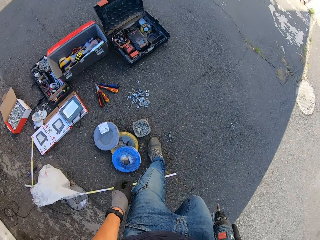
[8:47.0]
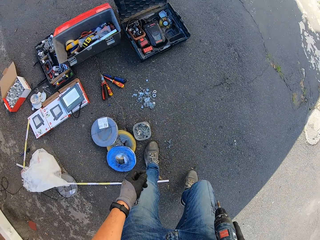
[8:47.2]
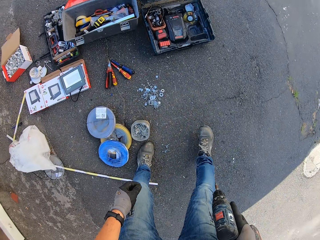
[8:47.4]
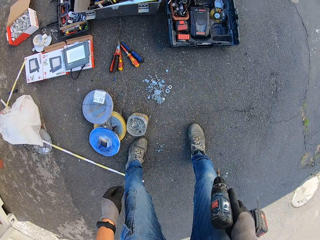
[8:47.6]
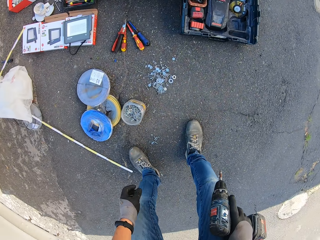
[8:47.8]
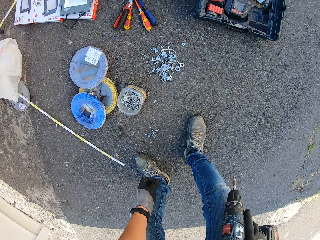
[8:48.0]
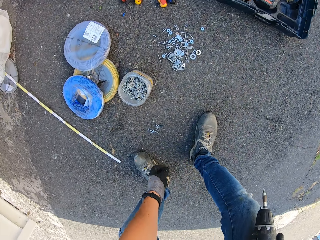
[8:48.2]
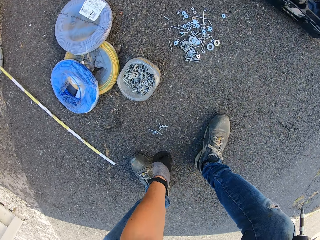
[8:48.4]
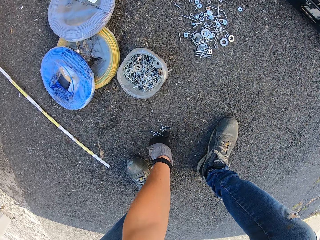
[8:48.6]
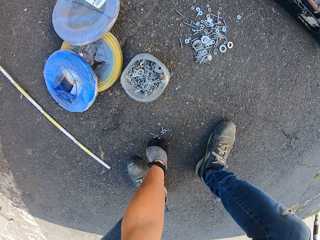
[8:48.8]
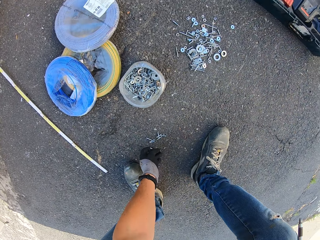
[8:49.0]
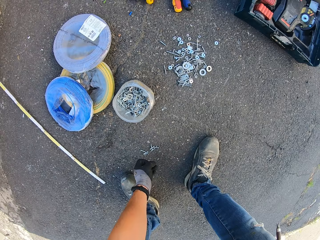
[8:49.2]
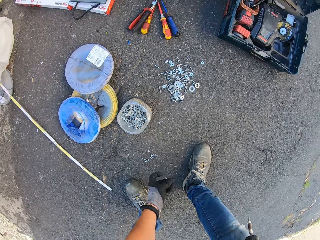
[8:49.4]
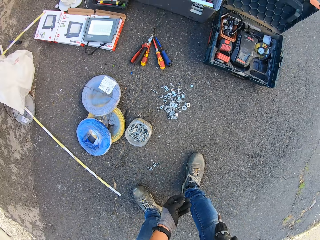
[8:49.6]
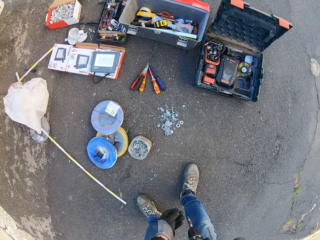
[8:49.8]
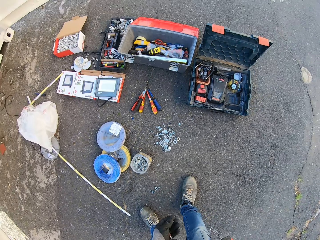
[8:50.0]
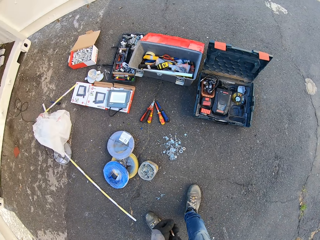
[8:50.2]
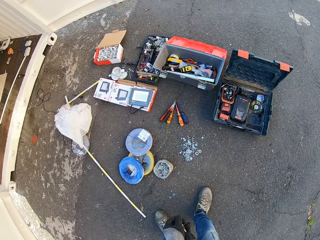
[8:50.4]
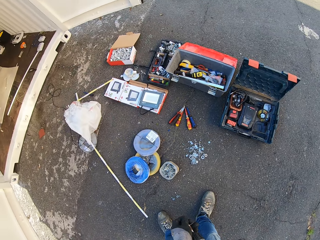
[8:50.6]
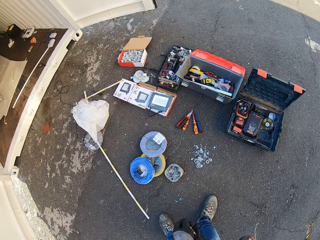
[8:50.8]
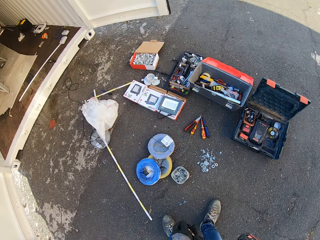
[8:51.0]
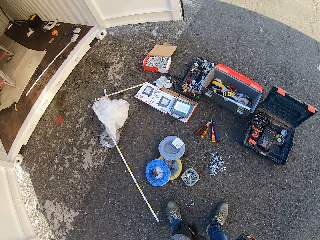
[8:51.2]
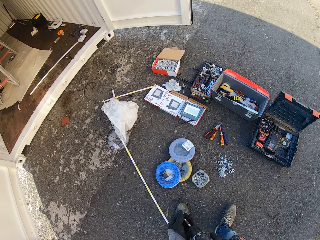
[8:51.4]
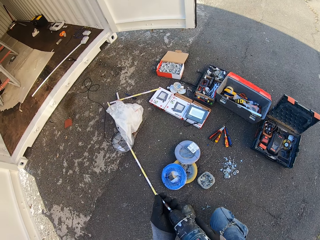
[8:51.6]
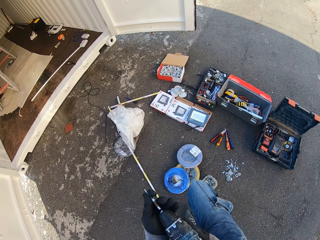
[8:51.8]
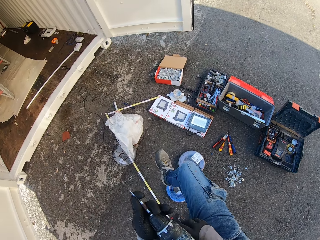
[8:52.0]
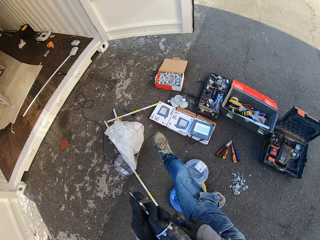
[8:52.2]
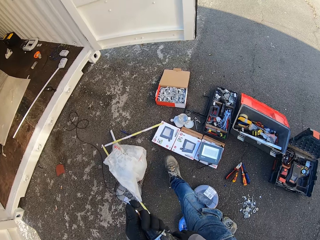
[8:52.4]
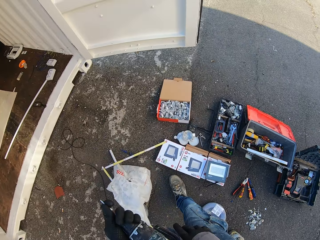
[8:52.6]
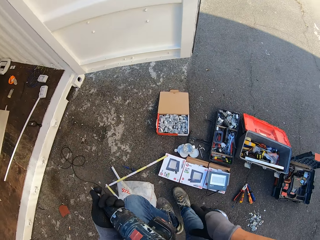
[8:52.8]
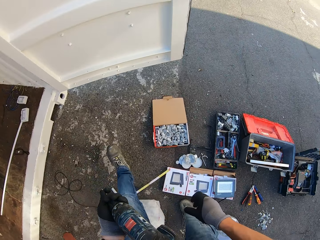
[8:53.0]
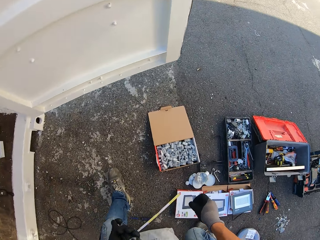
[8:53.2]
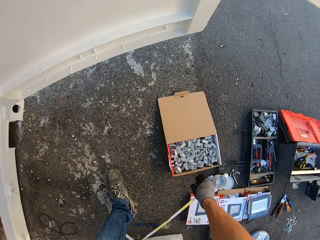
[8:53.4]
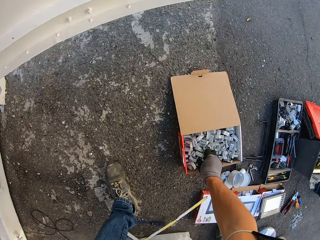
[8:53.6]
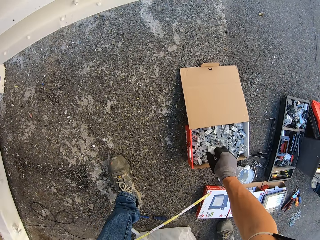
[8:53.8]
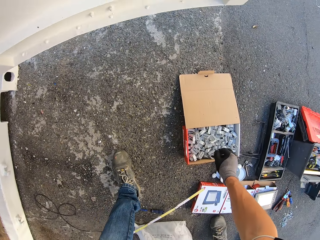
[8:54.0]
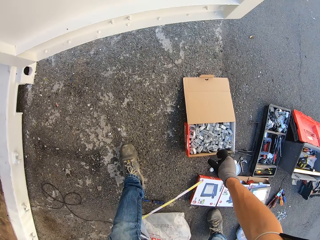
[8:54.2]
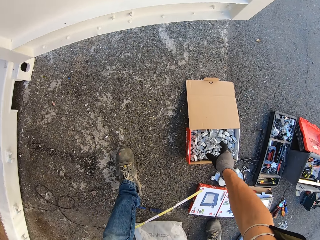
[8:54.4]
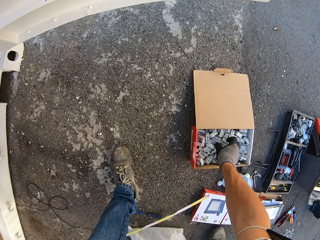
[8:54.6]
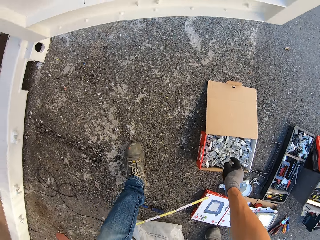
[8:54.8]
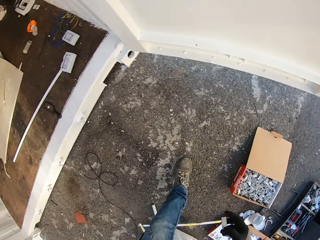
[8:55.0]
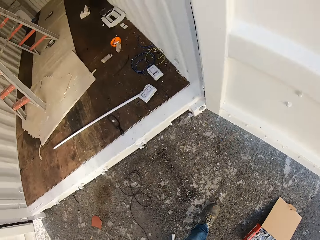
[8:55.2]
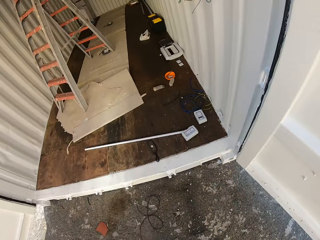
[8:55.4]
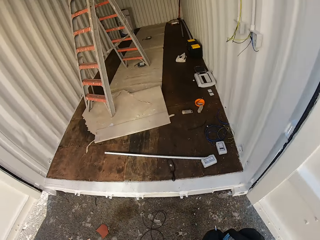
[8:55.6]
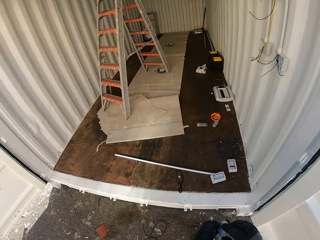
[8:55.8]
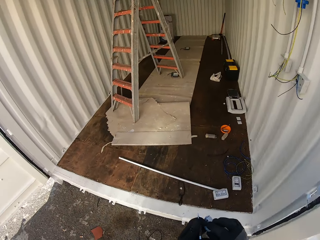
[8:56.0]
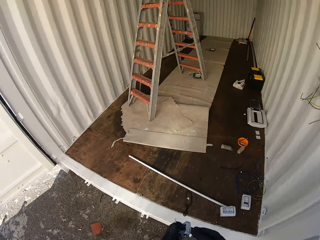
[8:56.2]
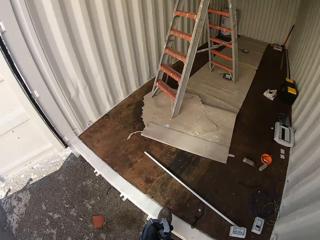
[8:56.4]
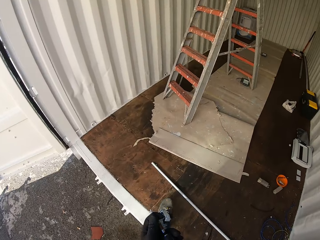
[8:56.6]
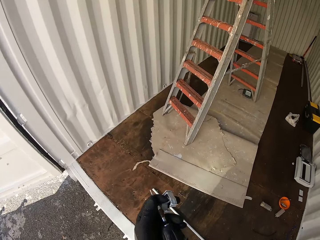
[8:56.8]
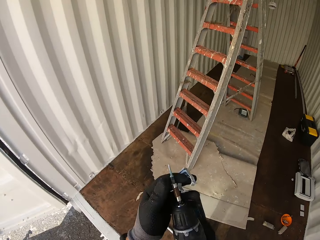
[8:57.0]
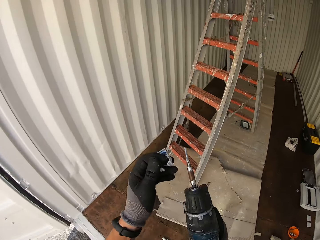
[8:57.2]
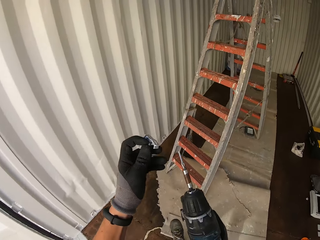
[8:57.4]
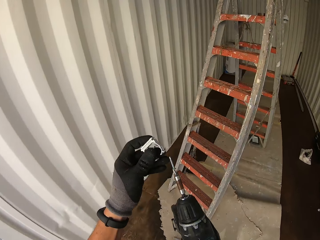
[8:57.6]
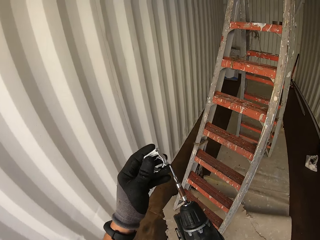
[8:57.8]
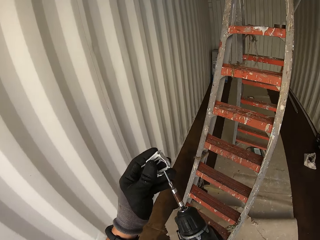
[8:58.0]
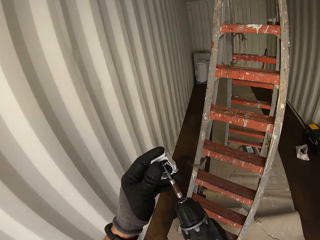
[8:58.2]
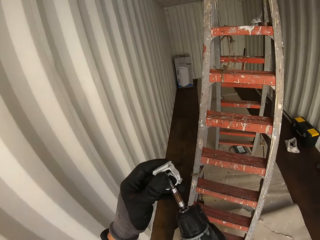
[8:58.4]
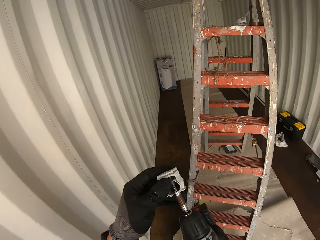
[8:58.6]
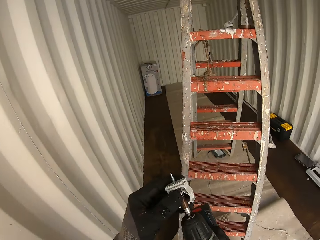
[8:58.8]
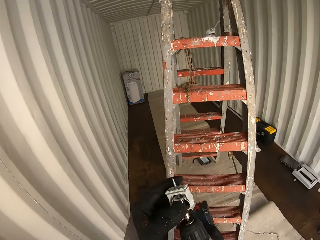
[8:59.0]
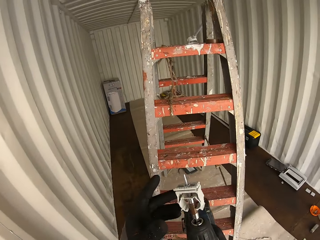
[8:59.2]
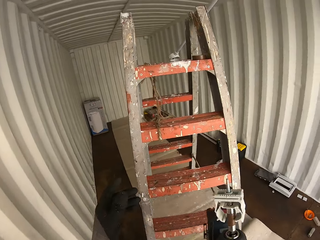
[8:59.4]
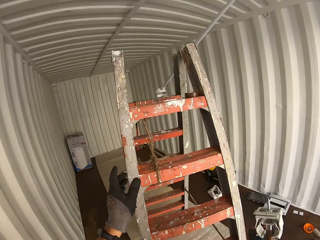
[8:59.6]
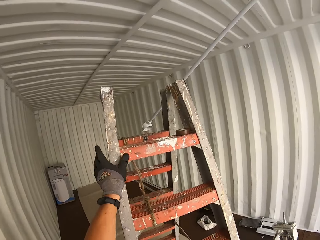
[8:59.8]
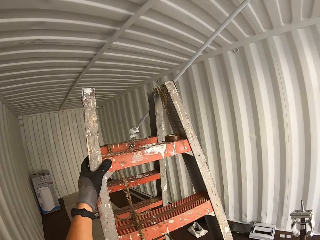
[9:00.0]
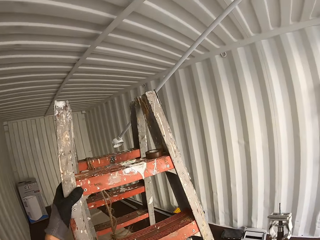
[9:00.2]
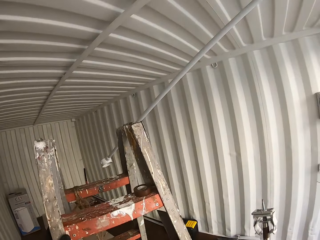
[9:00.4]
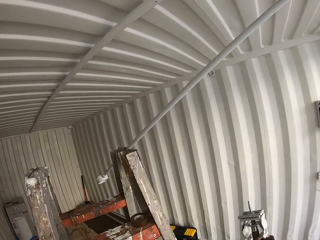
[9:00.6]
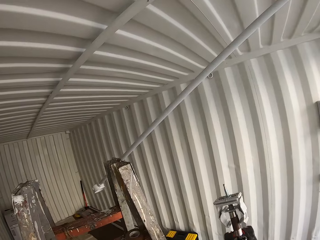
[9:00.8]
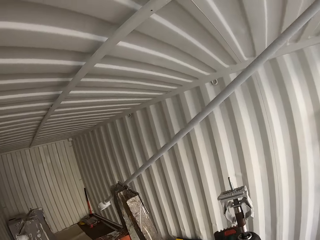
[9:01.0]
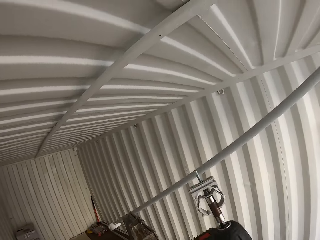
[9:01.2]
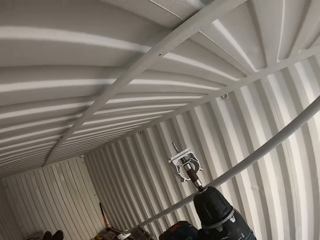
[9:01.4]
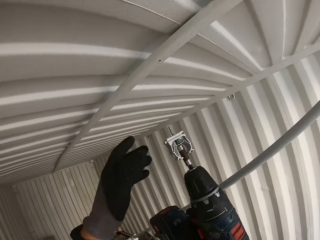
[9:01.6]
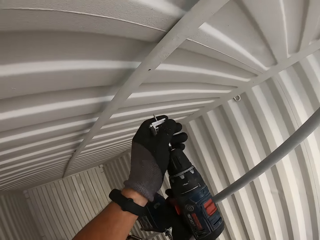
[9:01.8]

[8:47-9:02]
The camera wearer takes the screw from the ground. They hold the drill. They attach the screw to the drill. They carry the drill. They take the tube holder or conduit pipe clip from the box. They walk with the conduit pipe clip and the drill. They put the tube holder on the metal chuck drill. They climb the ladder with the conduit pipe clip and the drill.

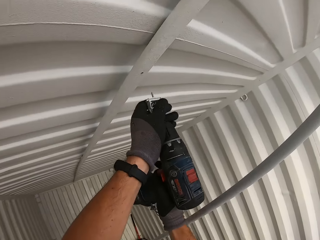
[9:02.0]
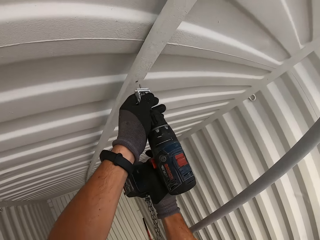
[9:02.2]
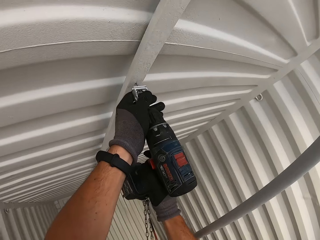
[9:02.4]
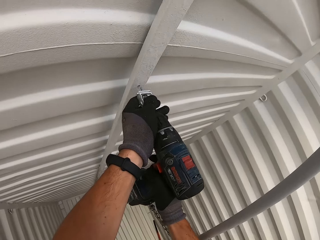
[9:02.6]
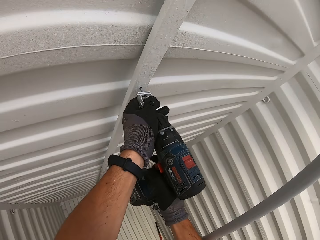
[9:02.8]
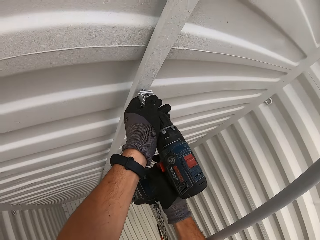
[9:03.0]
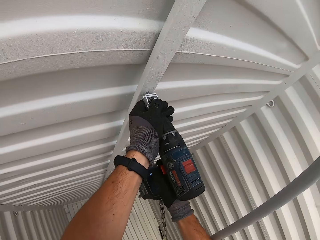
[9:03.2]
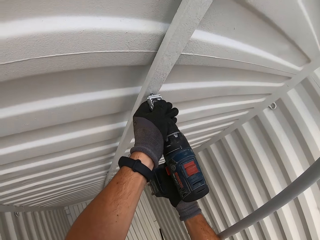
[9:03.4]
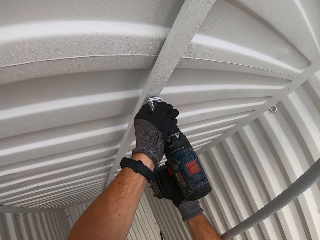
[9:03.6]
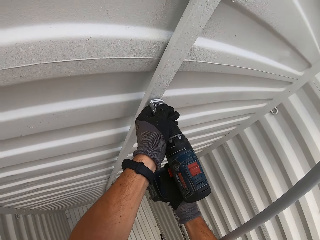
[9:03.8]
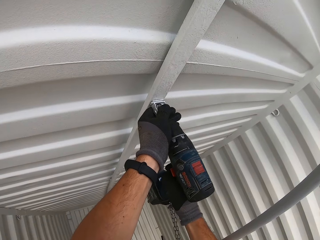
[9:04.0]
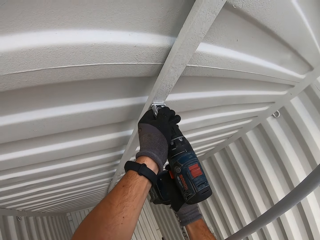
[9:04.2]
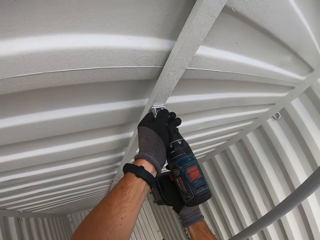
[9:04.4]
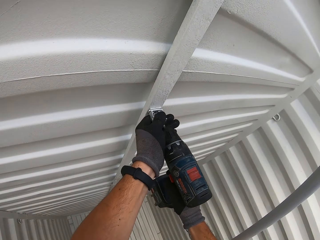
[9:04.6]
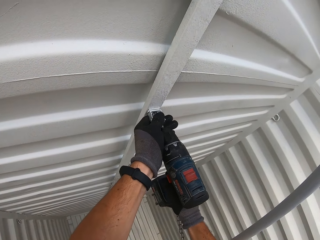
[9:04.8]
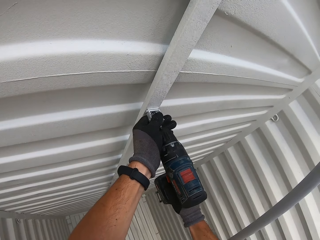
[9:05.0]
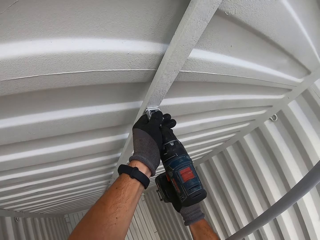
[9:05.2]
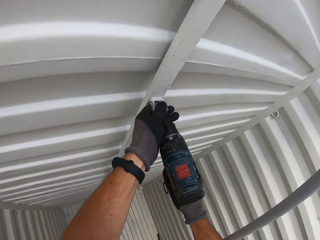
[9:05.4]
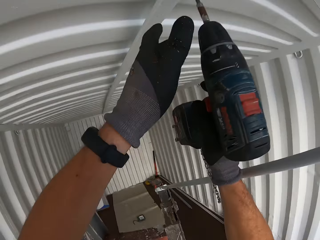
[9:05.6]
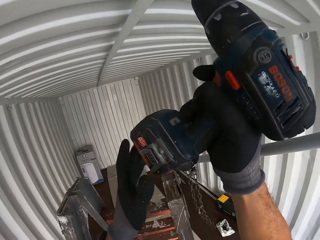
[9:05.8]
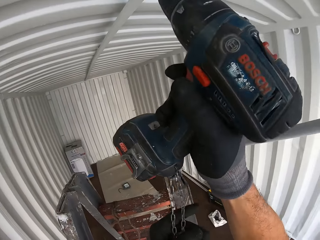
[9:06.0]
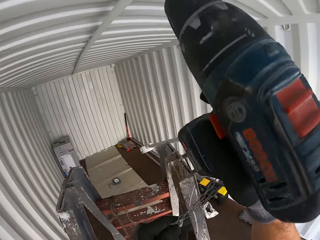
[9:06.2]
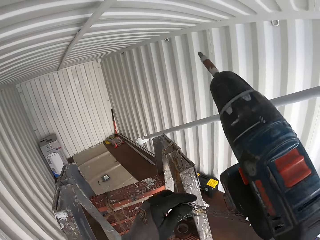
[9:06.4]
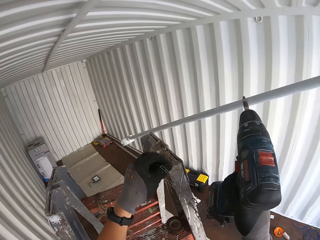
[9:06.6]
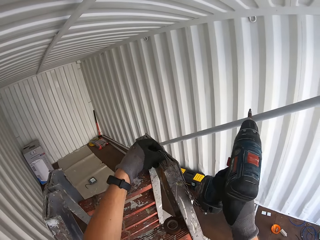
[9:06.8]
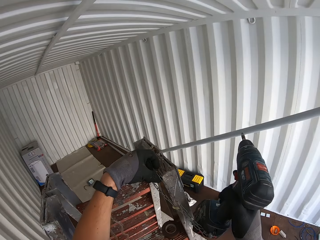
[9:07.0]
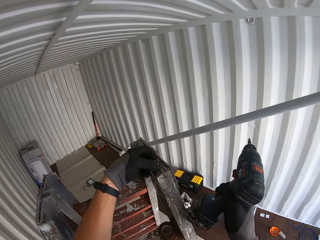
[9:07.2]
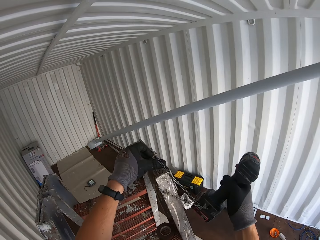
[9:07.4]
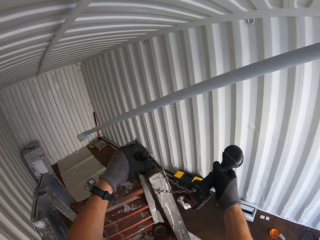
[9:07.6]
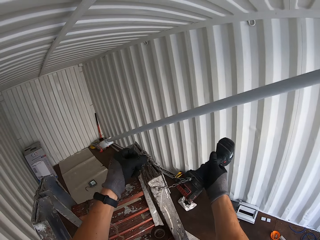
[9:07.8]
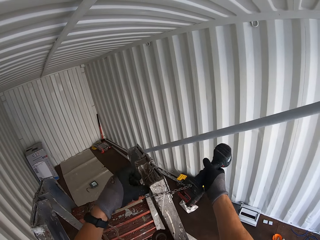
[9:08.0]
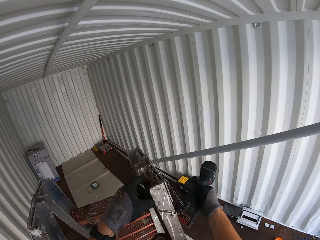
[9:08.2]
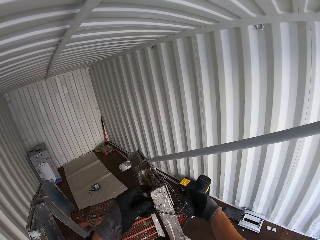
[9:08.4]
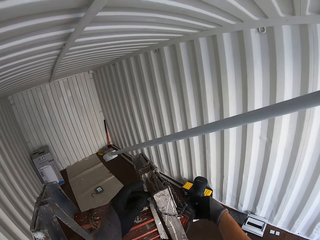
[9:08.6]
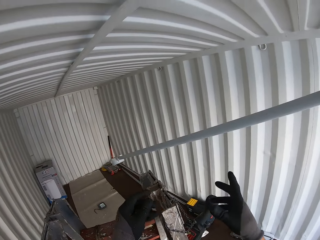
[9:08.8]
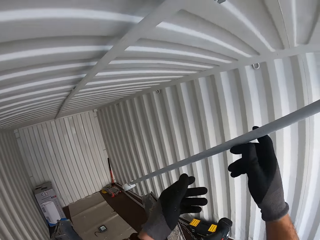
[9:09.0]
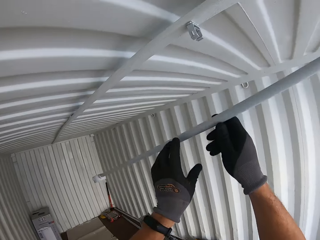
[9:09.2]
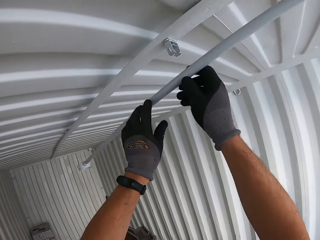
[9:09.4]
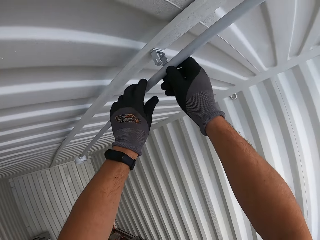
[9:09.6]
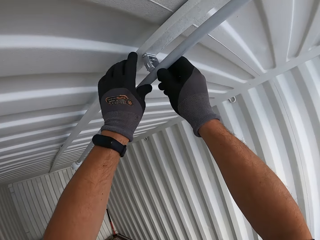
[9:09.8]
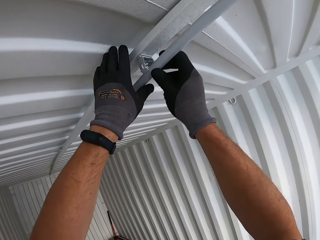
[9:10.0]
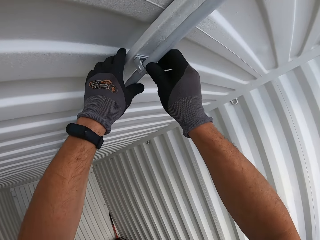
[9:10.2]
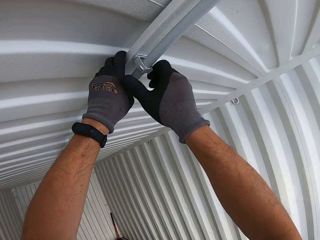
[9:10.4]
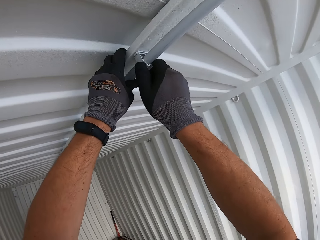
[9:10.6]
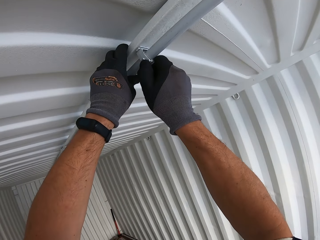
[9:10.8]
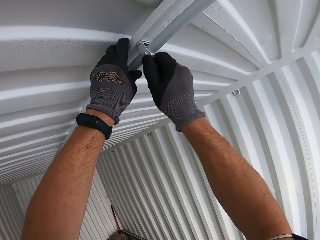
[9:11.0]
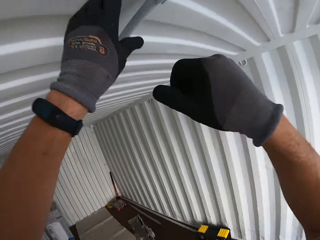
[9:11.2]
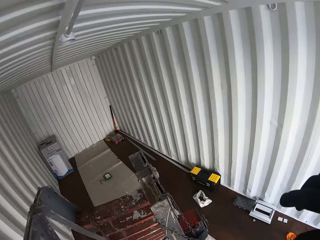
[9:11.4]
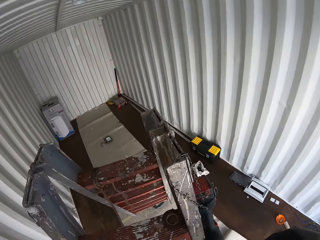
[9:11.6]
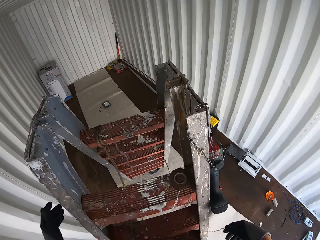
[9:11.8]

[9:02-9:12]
The camera wearer screws in the conduit pipe clip on the roof with the drill. They hang the drill on the ladder. They hold the conduit pipe. They clip the conduit pipe. They go down the ladder.
